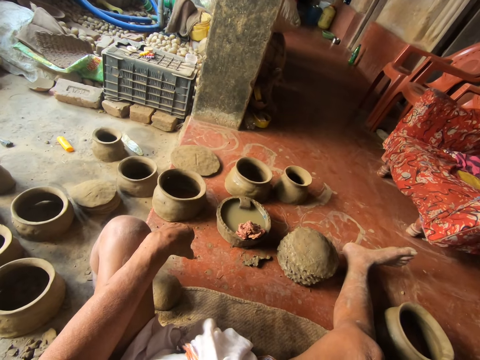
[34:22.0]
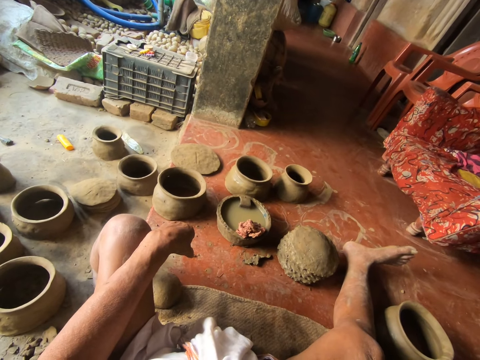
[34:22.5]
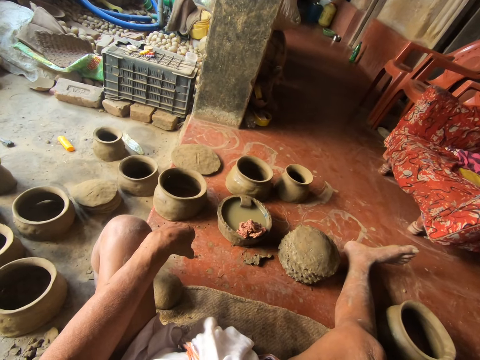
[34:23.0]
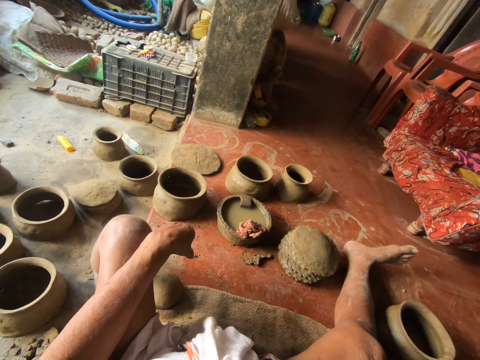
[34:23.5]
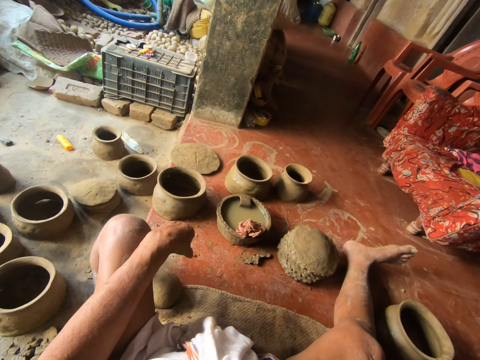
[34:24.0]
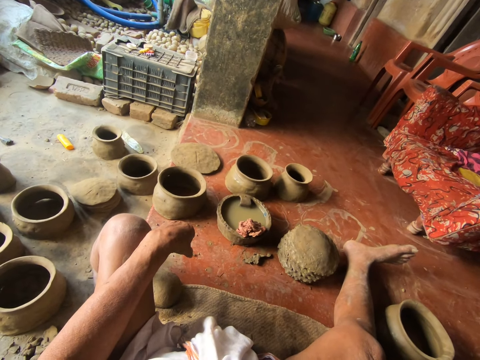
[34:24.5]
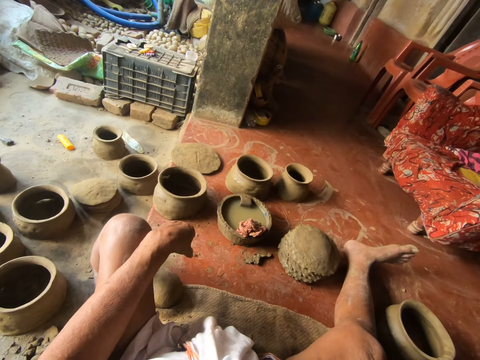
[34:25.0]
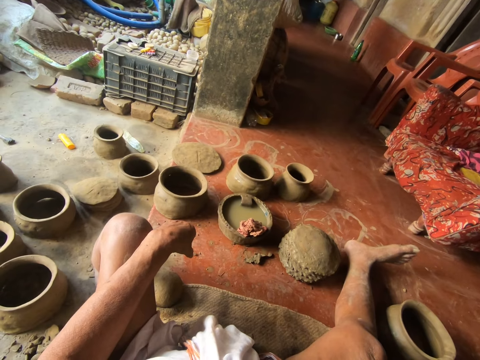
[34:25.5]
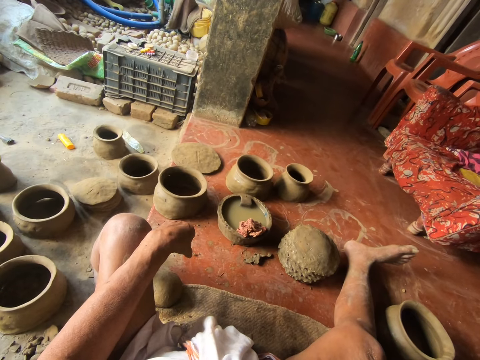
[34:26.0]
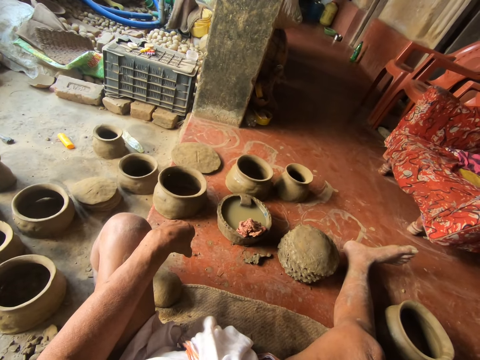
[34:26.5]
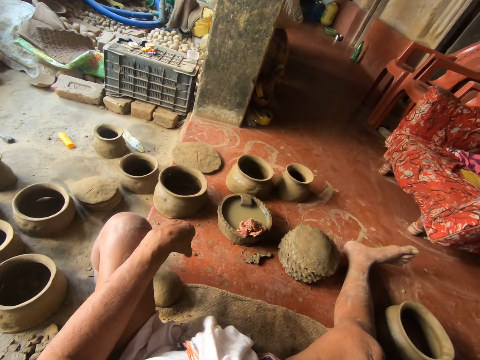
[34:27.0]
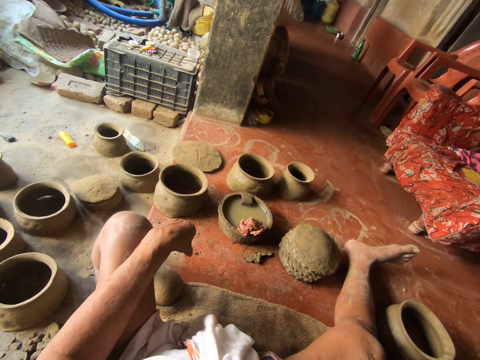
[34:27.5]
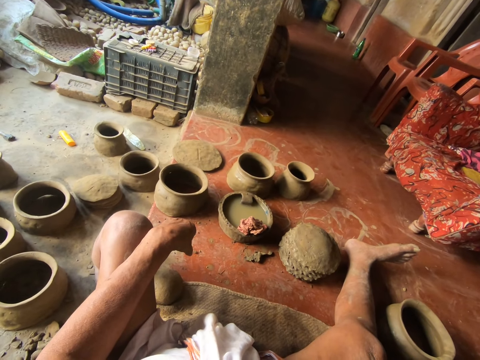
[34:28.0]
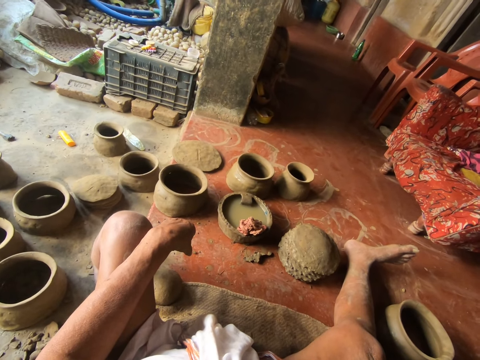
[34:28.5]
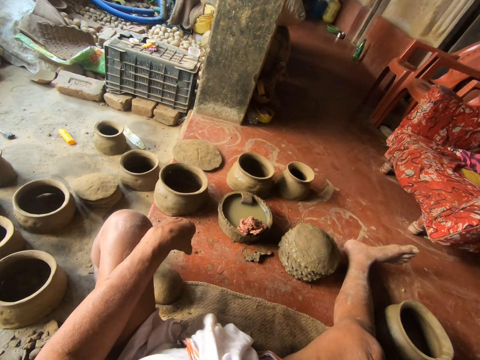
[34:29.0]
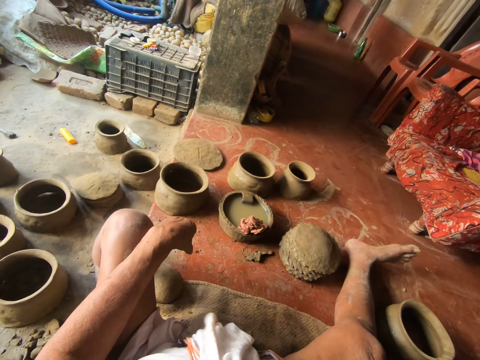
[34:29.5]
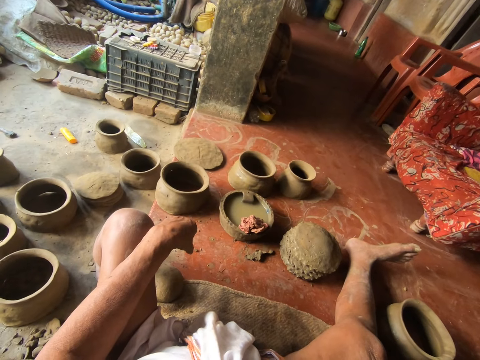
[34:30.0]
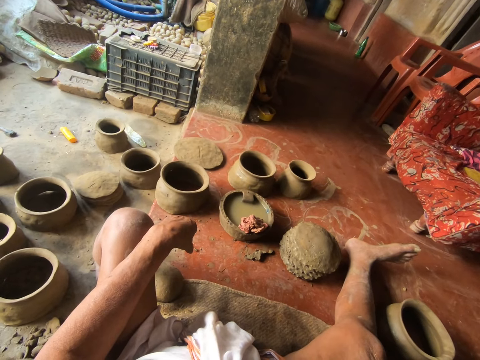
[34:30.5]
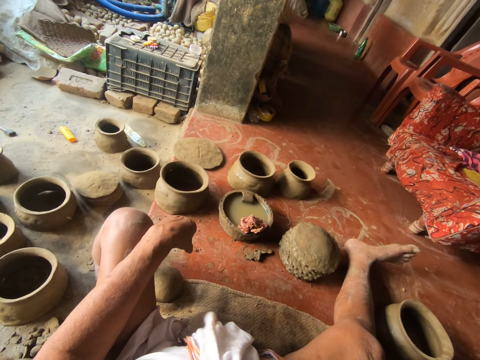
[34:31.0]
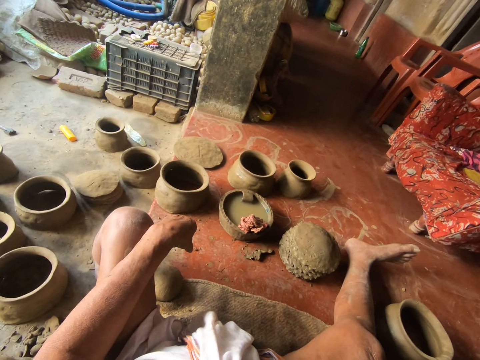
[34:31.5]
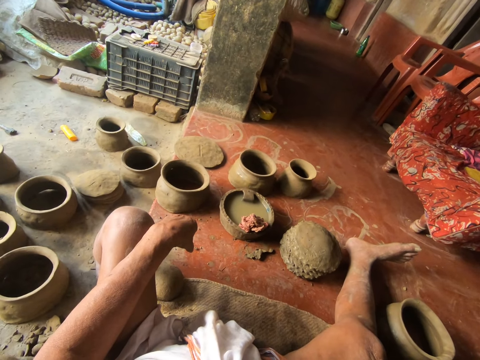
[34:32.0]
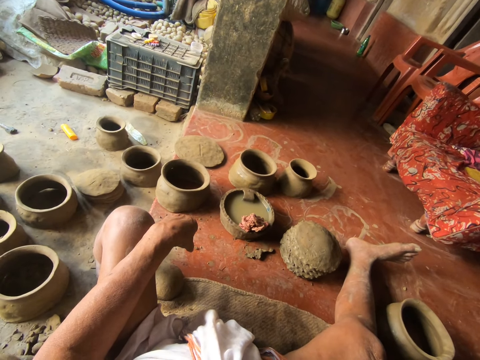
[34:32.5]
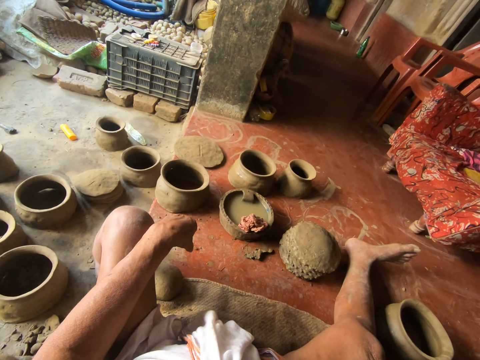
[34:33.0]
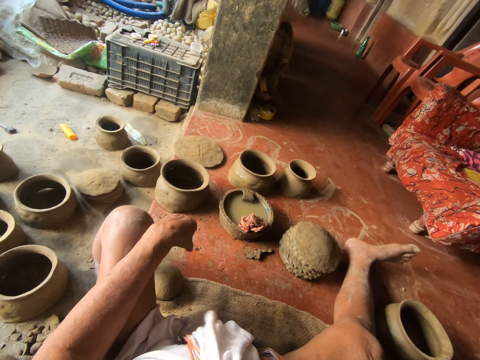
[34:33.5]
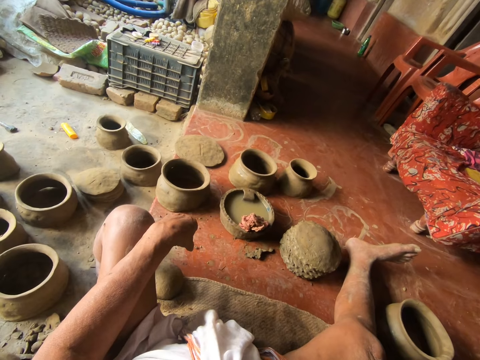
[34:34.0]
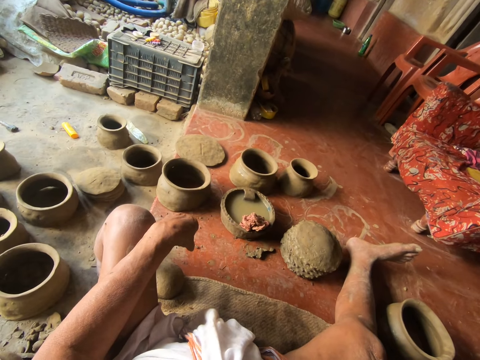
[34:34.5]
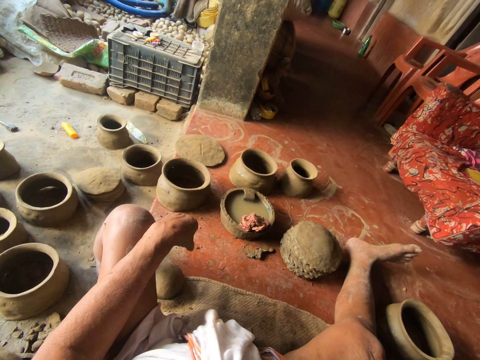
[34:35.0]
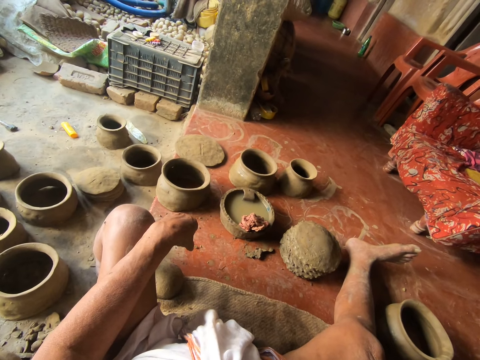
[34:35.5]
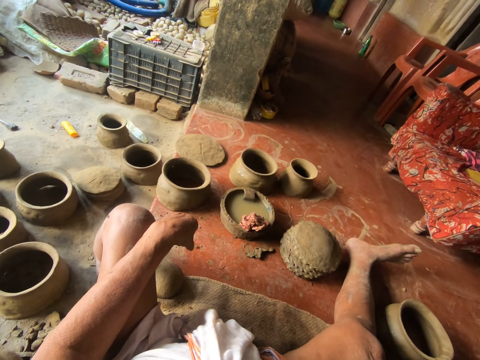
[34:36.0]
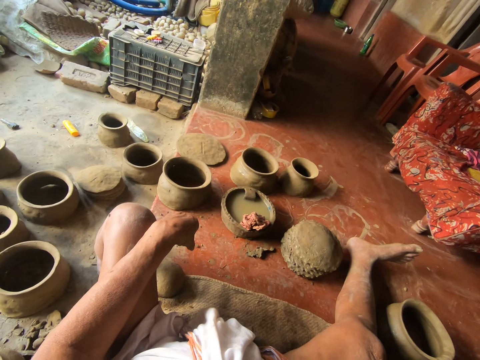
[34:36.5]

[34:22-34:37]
The camera wearer looks down. They look in front.

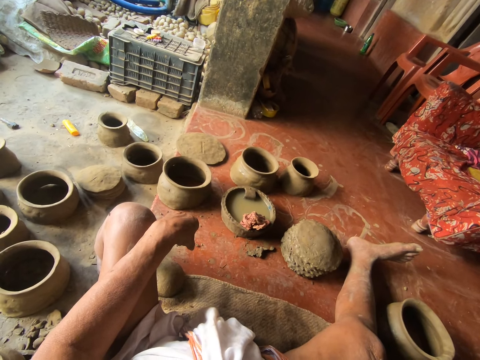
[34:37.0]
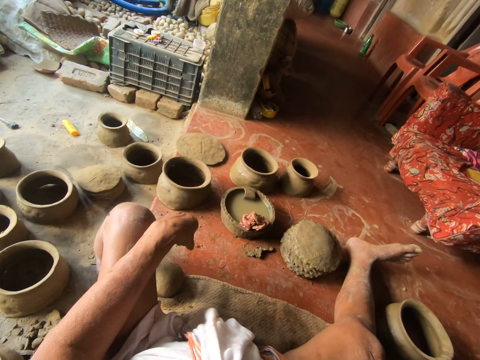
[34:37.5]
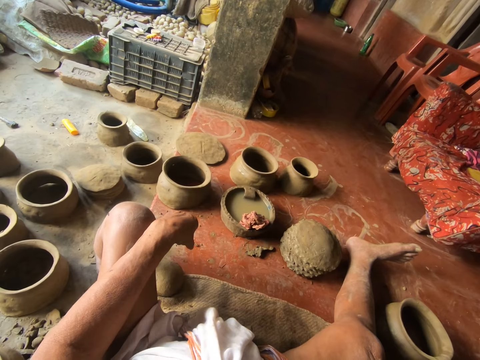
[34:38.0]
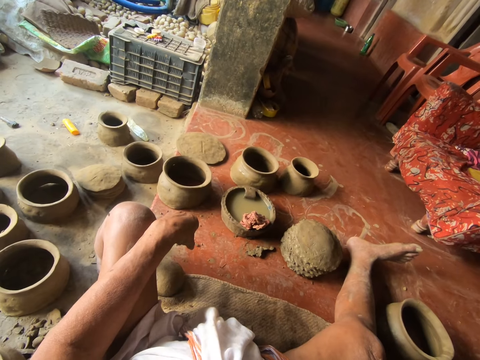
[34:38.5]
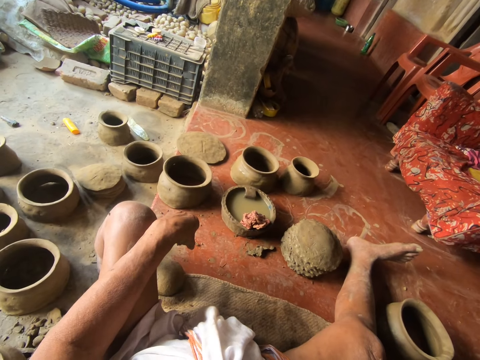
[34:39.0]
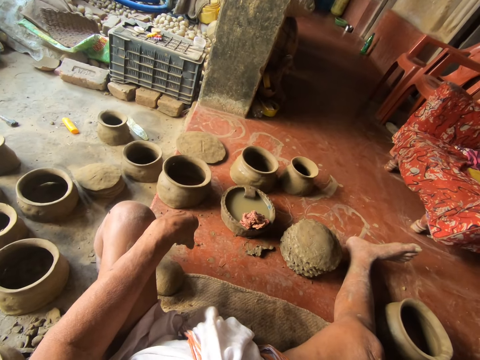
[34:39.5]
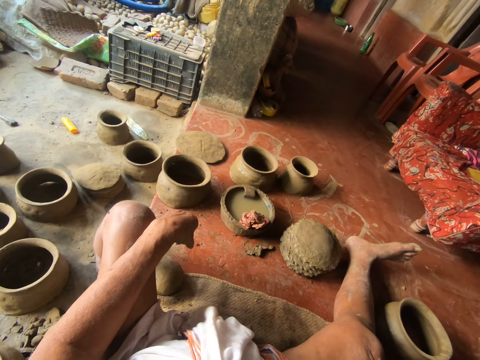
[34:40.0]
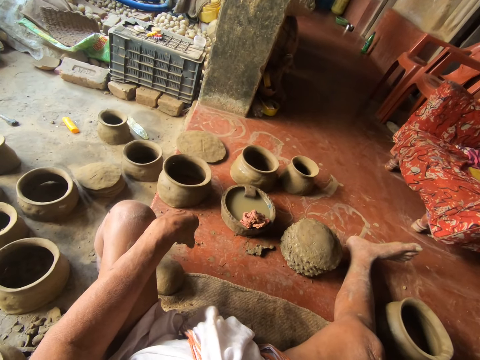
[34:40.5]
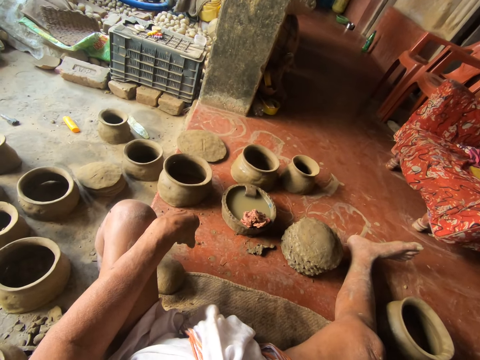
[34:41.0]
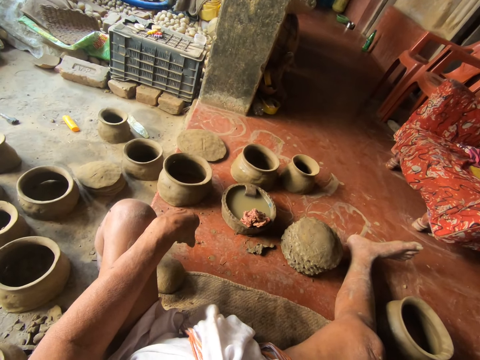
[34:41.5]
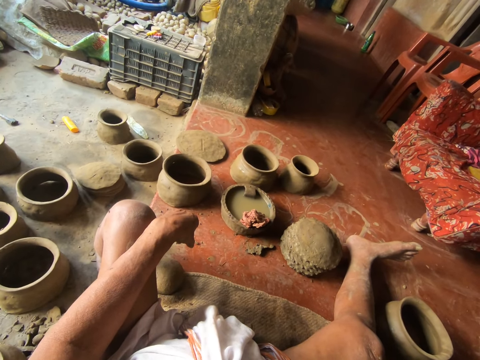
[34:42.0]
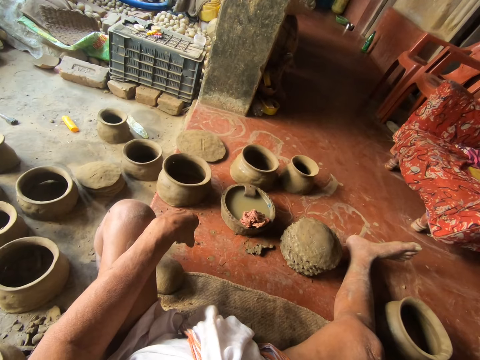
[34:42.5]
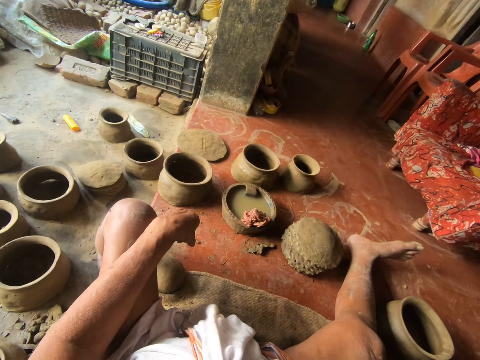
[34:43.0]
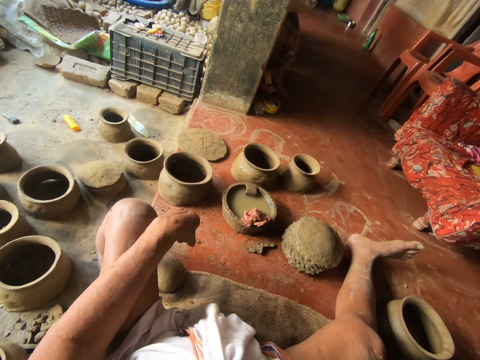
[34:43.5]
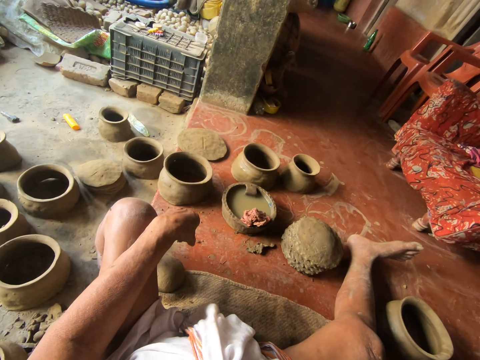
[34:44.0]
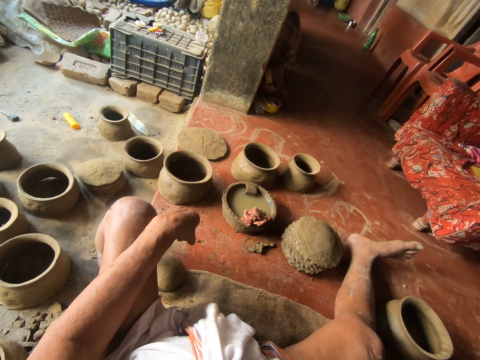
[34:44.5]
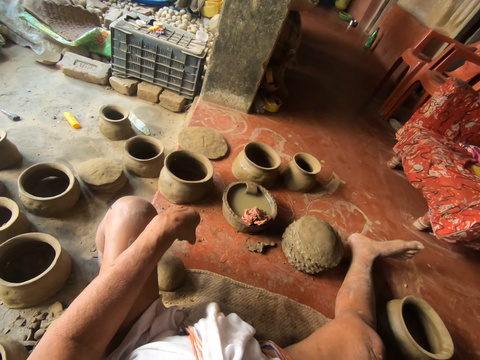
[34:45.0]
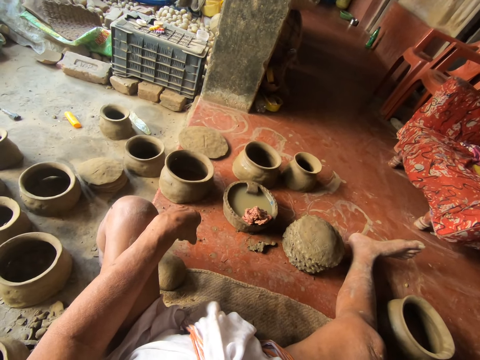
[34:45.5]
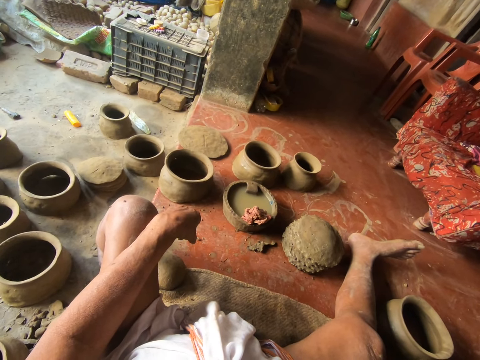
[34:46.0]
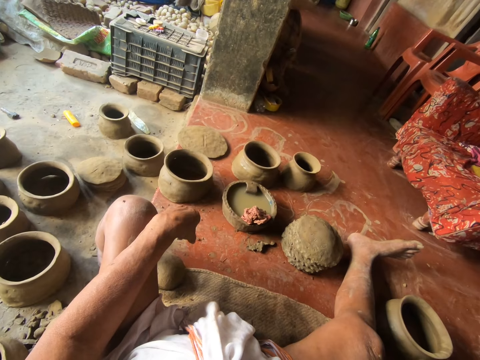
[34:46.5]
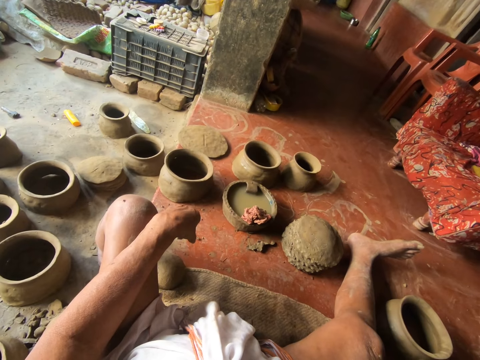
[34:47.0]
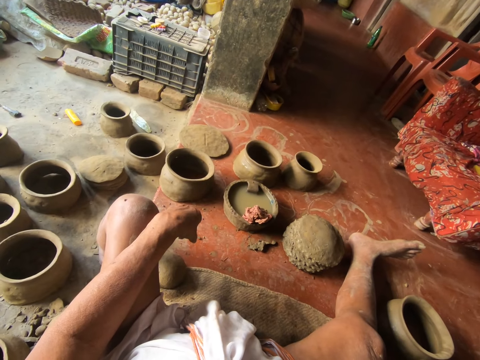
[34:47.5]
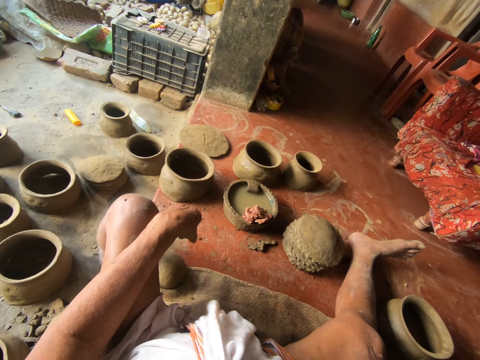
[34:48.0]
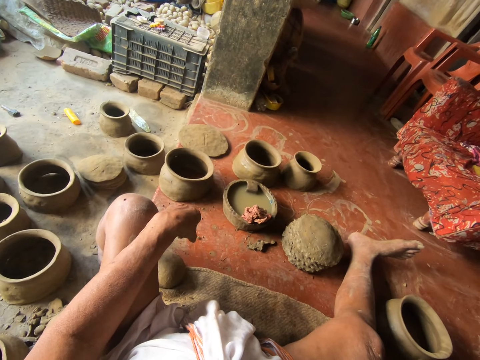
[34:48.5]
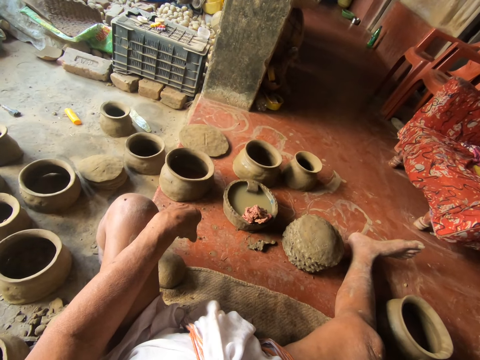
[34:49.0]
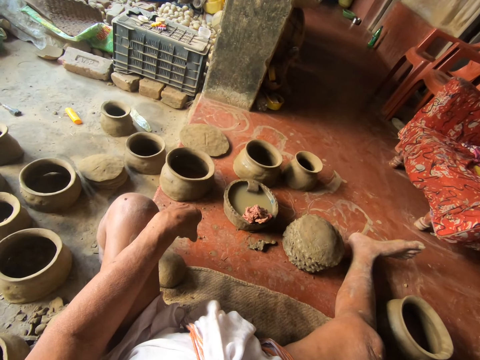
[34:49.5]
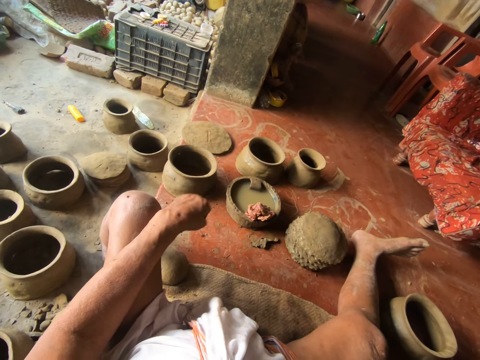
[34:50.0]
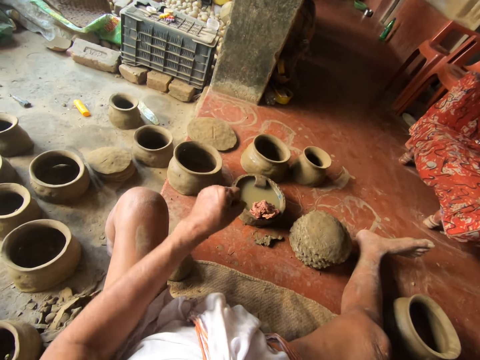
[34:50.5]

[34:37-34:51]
The camera wearer looks down.
